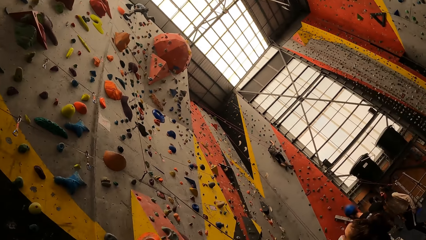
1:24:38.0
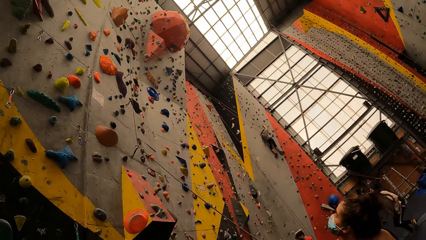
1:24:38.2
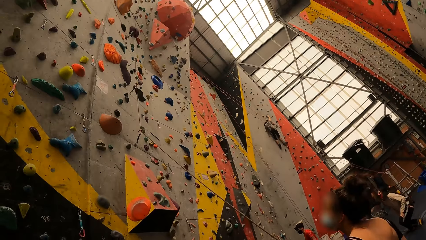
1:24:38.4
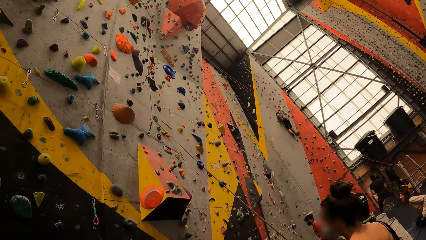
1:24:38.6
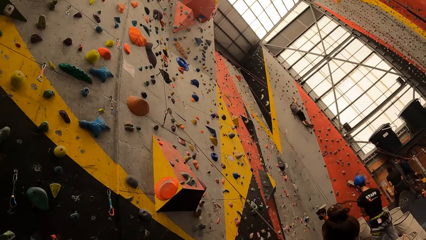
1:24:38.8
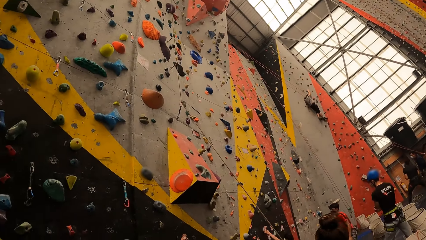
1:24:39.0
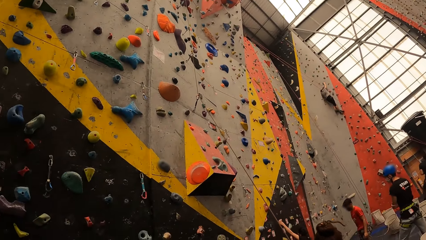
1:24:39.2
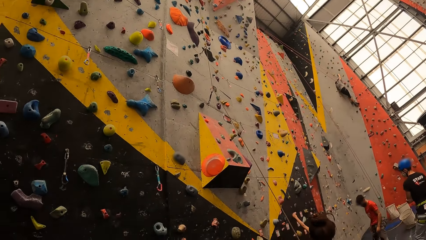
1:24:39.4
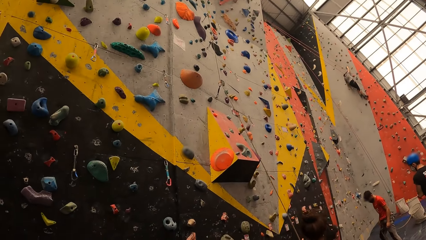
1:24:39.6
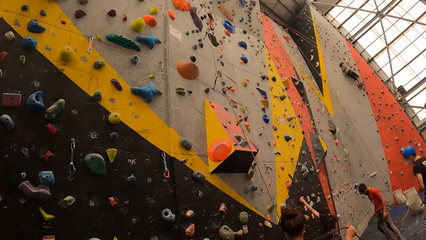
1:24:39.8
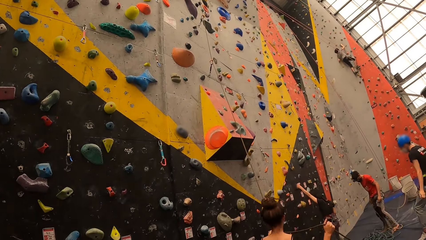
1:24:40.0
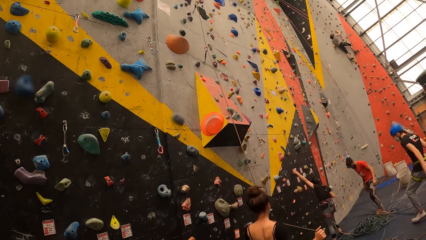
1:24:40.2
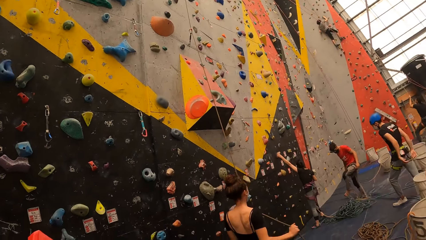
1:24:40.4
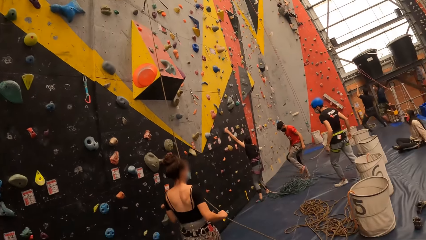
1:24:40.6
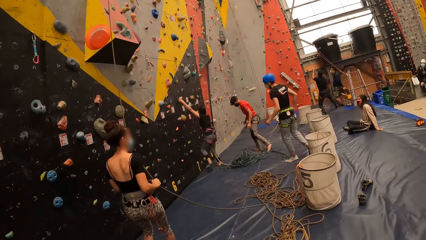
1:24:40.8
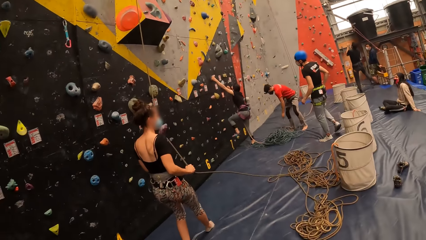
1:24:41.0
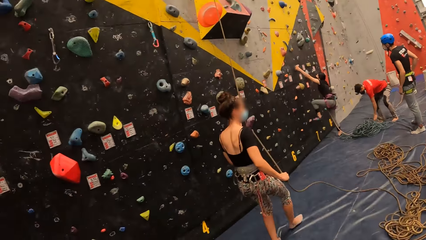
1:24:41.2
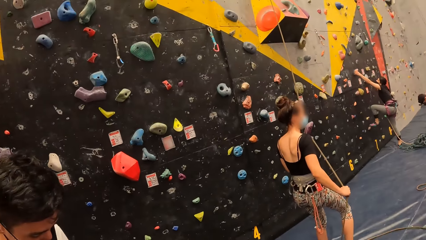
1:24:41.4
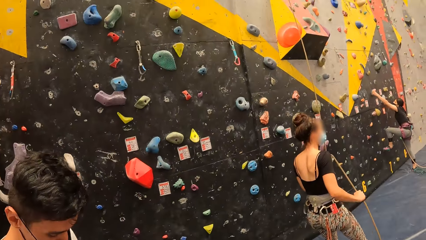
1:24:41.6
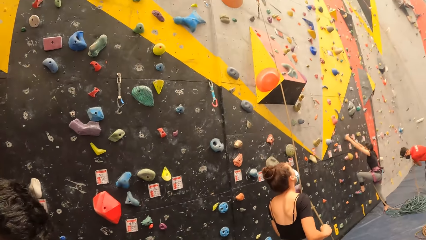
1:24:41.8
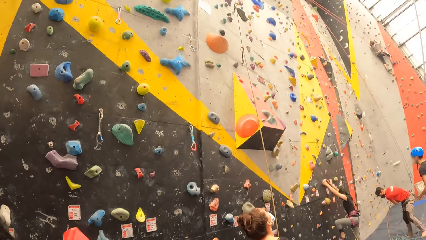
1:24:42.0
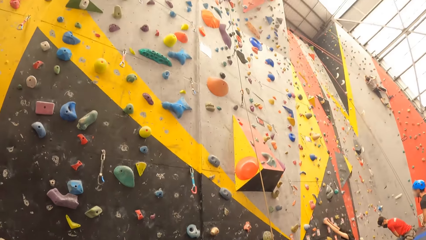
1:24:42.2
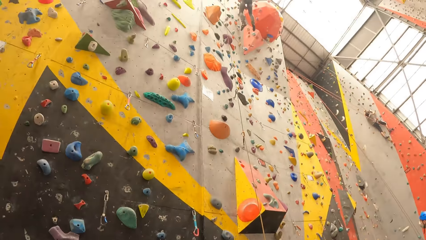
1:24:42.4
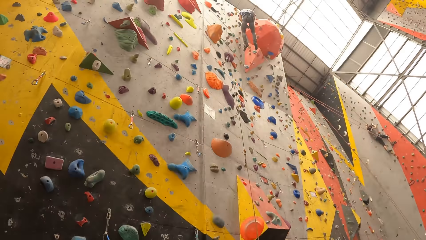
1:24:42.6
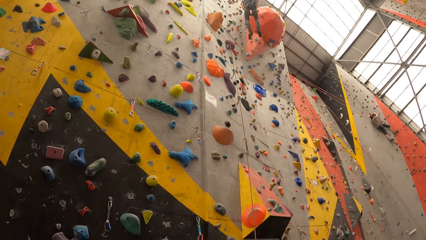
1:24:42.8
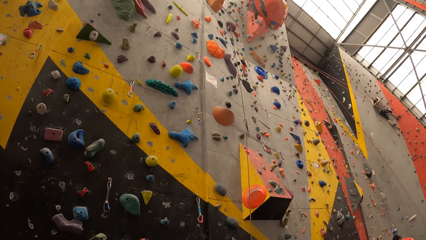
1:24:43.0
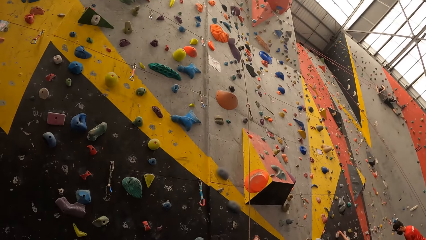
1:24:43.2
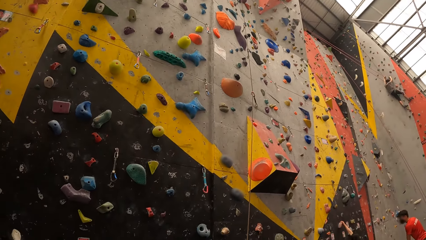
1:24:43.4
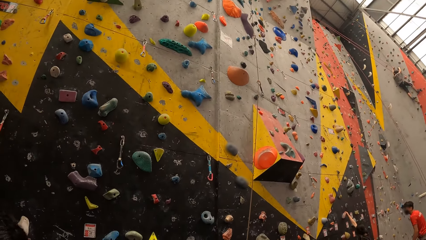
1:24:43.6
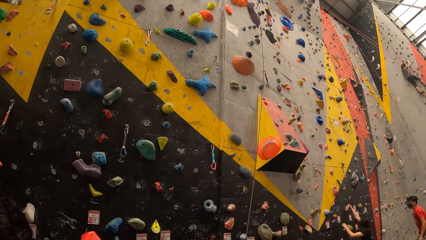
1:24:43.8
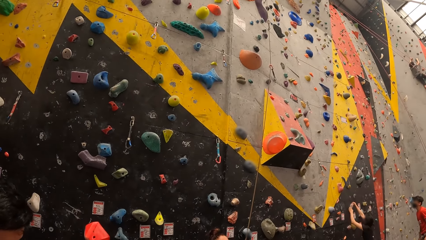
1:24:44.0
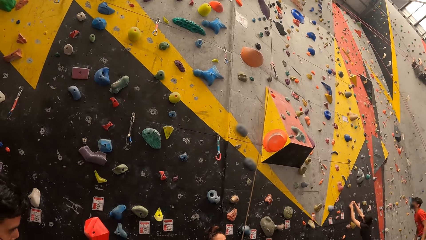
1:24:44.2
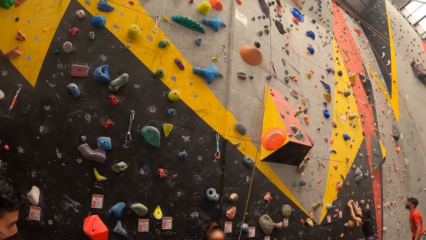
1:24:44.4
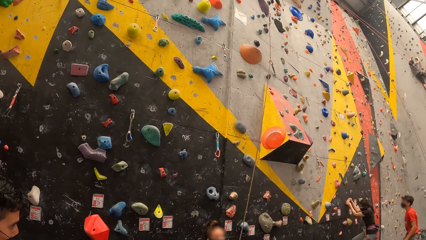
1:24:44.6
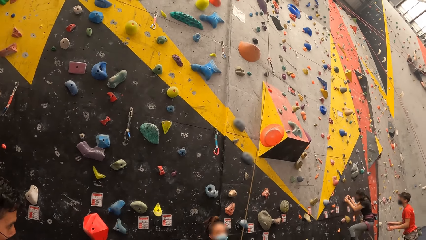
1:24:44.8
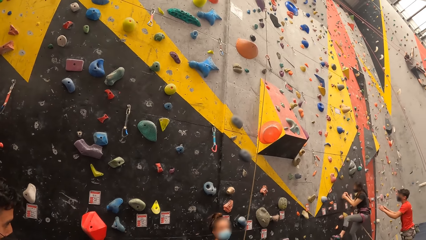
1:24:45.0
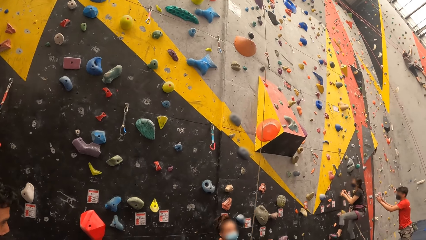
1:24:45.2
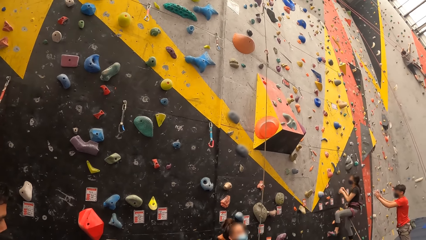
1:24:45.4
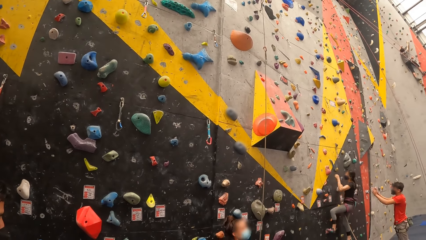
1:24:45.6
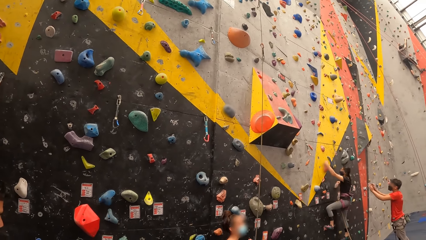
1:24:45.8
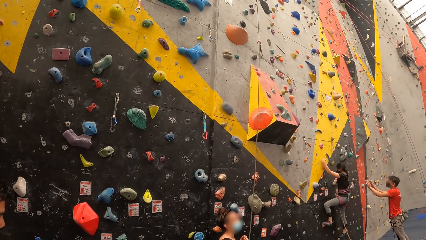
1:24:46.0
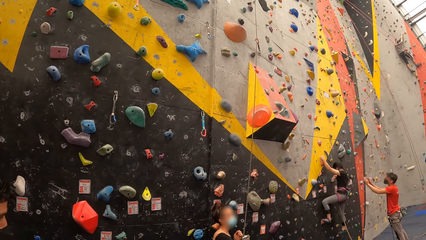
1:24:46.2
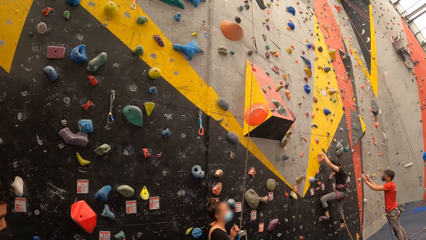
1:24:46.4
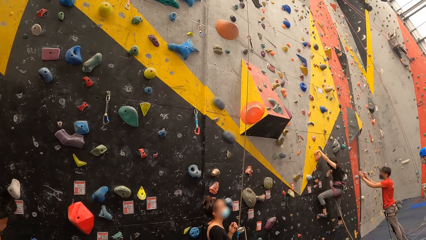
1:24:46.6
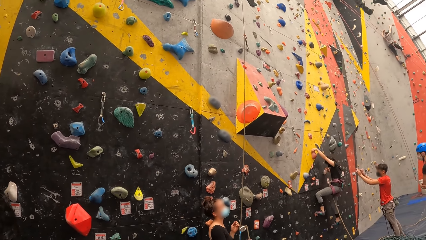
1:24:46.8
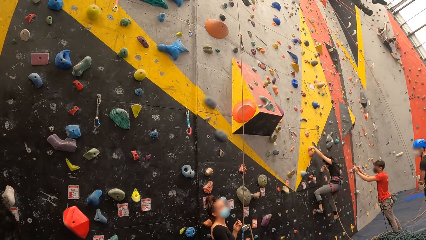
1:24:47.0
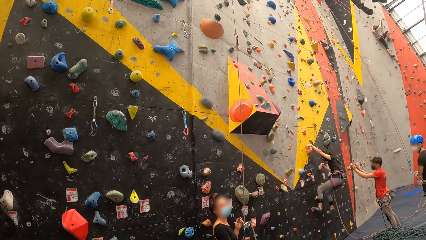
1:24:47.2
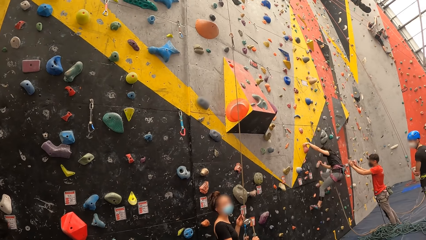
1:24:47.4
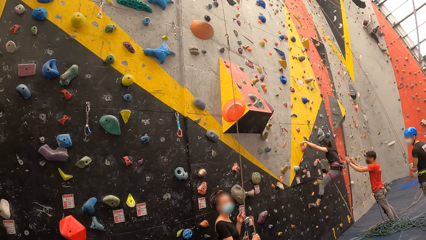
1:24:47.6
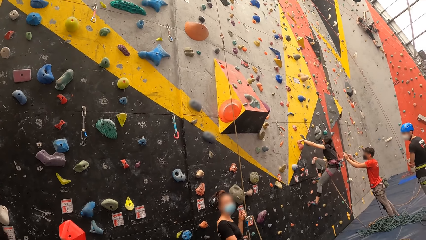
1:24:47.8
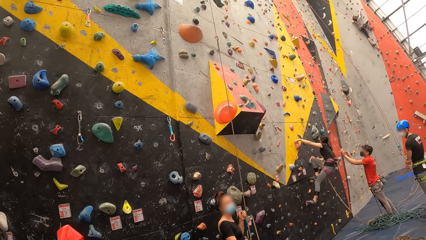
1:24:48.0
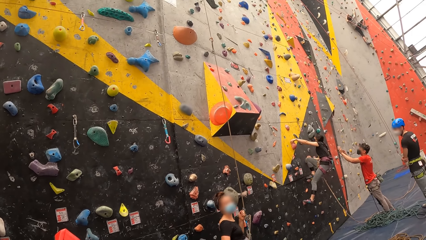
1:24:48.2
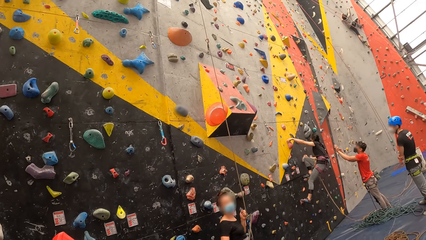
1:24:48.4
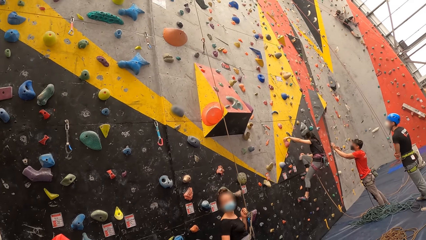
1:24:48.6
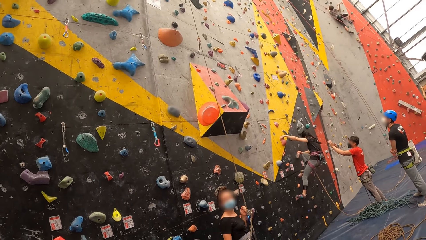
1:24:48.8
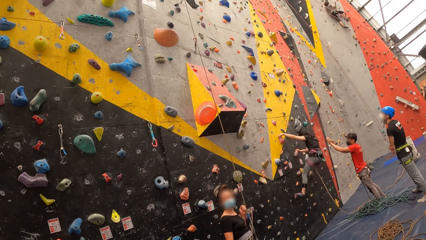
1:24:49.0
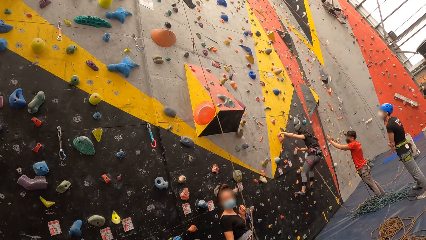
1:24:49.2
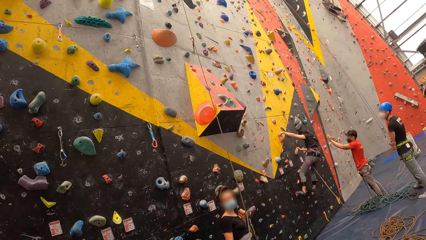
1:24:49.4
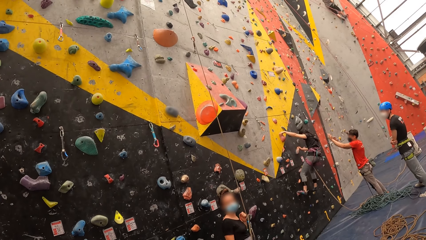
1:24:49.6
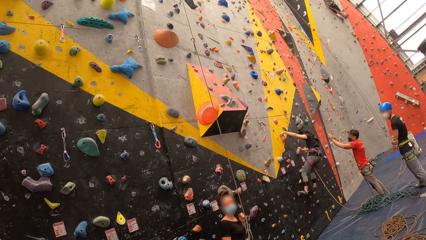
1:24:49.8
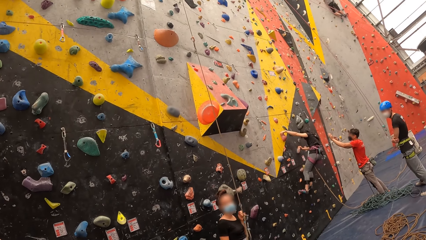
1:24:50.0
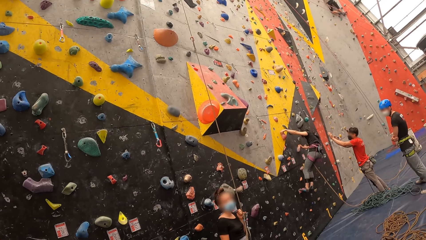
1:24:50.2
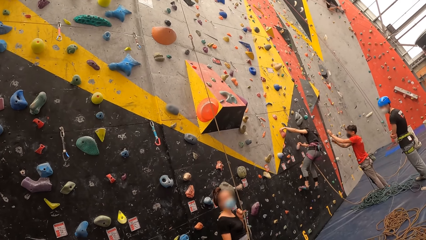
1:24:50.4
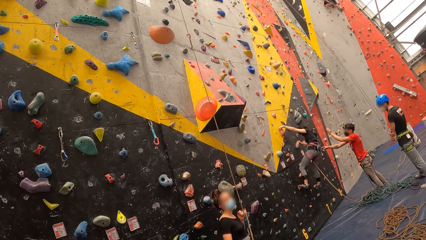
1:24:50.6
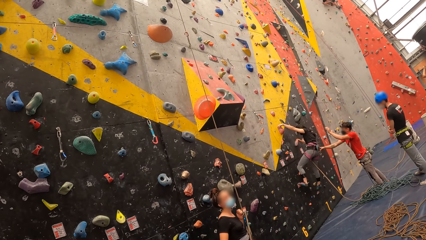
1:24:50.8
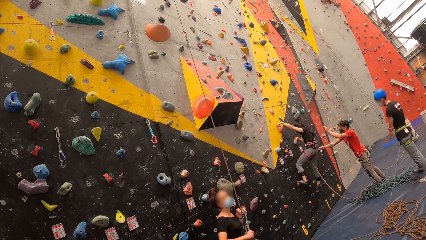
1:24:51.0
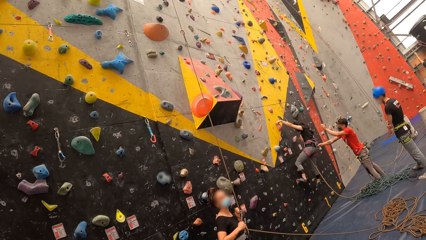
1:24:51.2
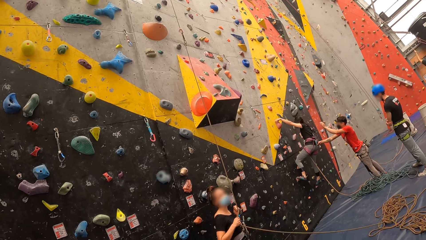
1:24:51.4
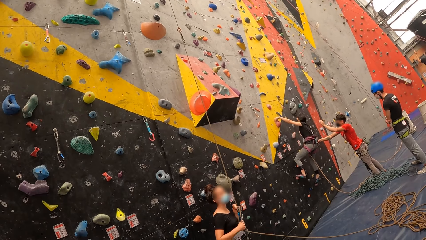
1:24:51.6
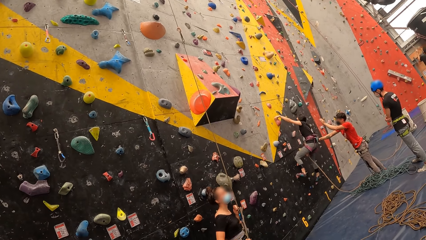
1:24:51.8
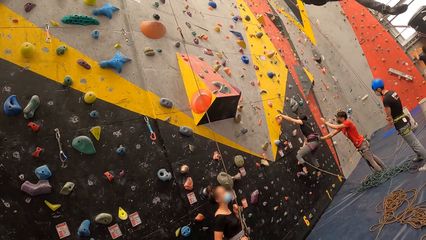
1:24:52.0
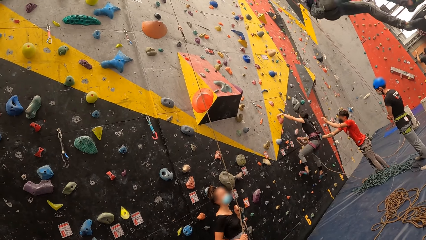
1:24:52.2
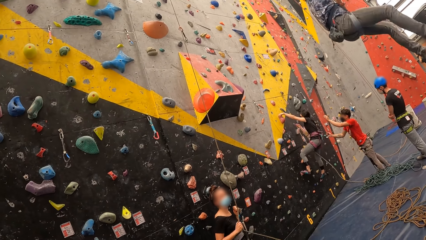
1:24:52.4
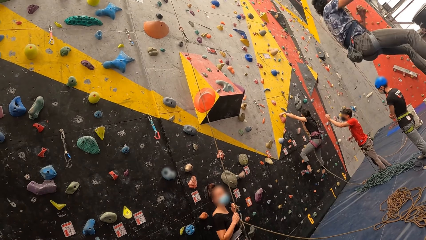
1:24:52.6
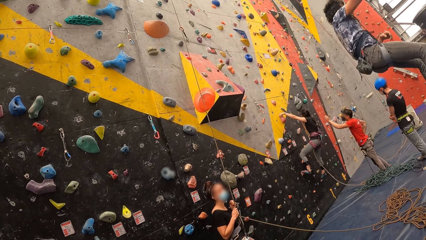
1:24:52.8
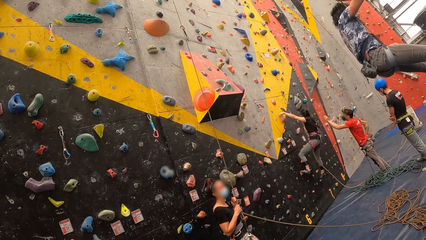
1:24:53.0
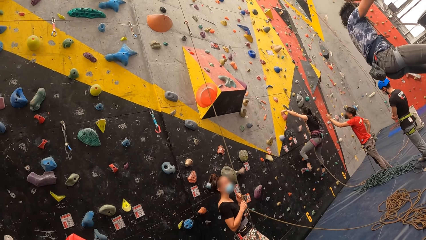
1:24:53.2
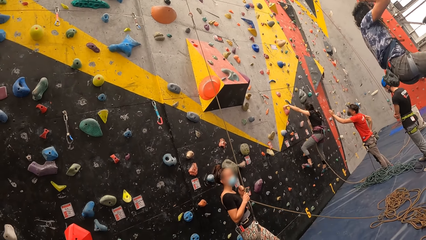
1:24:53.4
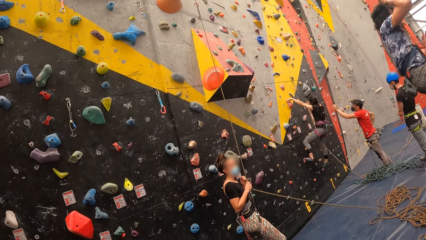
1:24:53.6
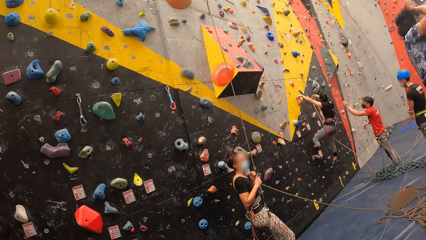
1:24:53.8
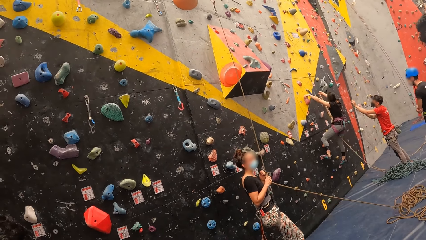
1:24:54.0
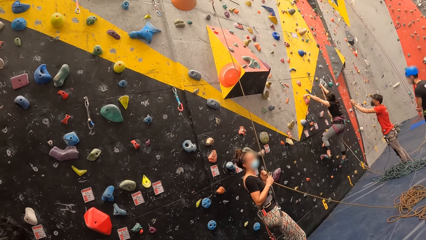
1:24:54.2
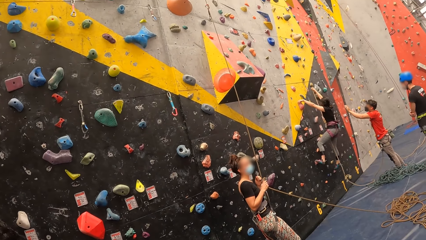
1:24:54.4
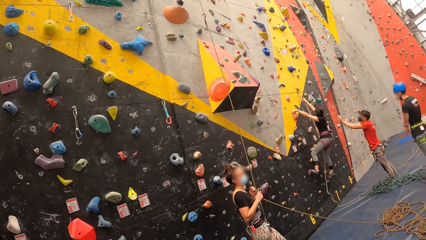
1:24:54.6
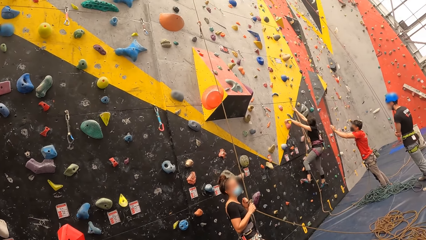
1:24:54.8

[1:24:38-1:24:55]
The camera wearer looks around. A person climbs the wall. Another person holds the phone.
